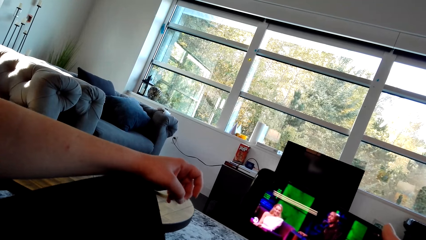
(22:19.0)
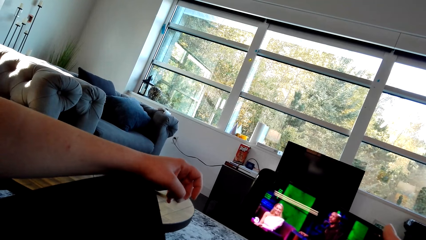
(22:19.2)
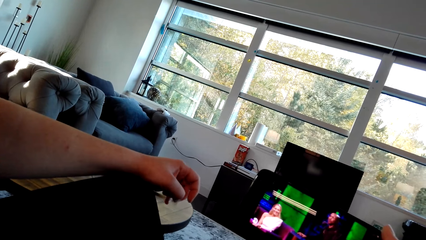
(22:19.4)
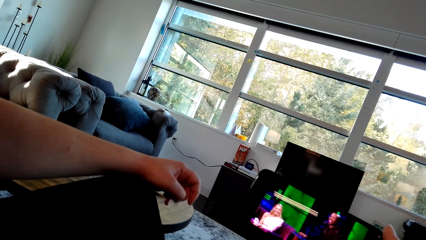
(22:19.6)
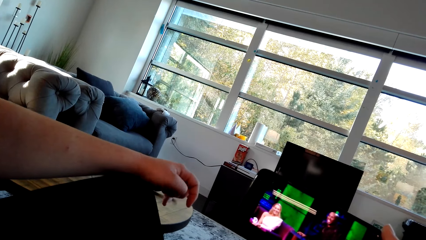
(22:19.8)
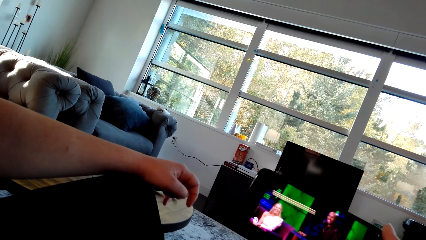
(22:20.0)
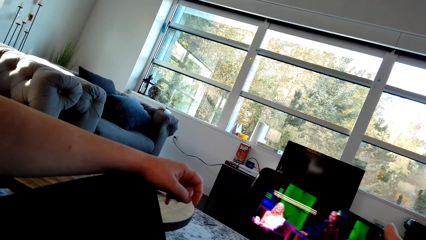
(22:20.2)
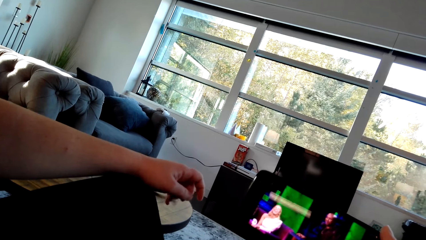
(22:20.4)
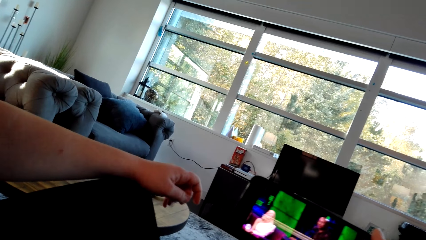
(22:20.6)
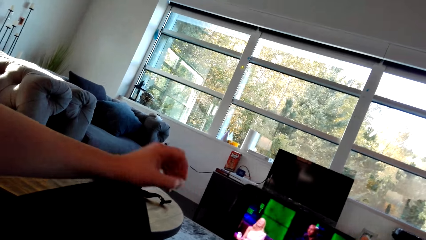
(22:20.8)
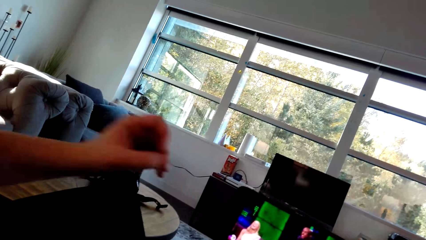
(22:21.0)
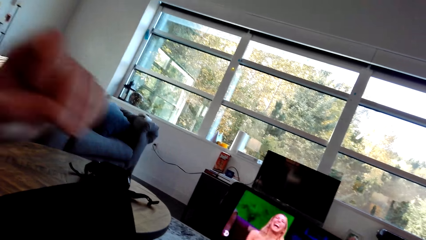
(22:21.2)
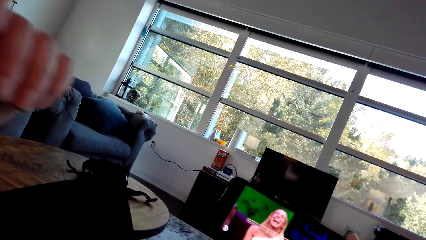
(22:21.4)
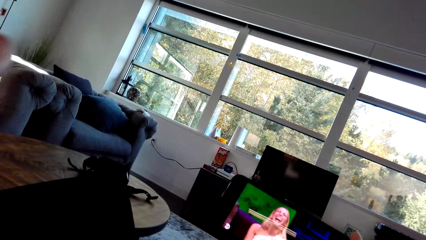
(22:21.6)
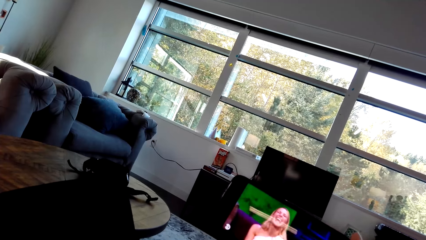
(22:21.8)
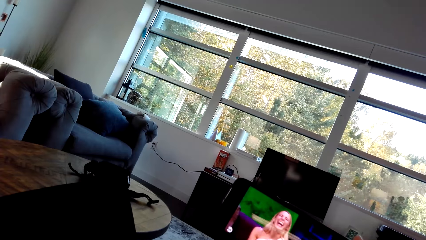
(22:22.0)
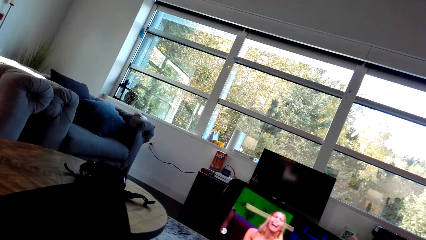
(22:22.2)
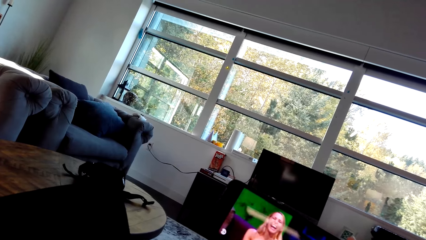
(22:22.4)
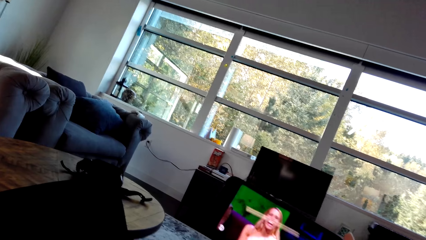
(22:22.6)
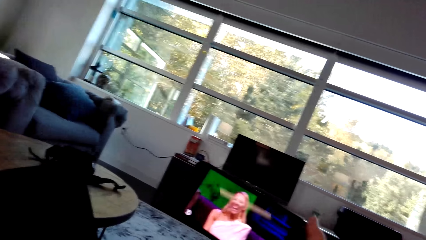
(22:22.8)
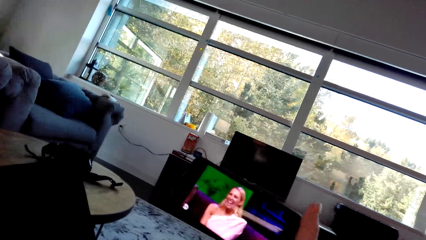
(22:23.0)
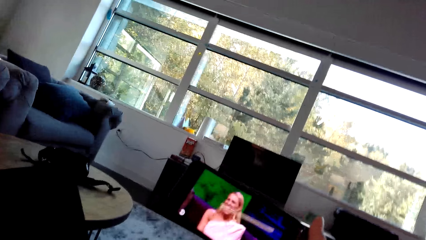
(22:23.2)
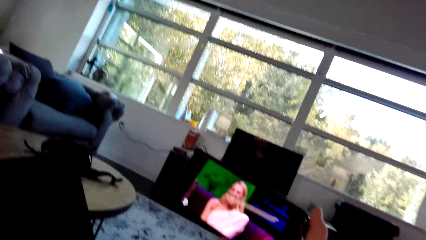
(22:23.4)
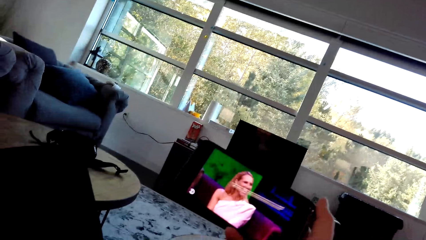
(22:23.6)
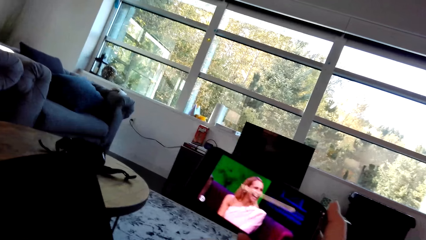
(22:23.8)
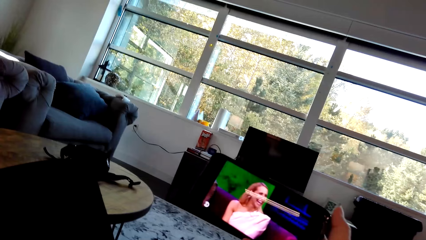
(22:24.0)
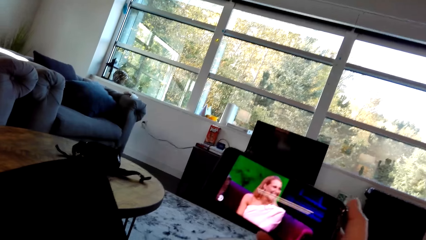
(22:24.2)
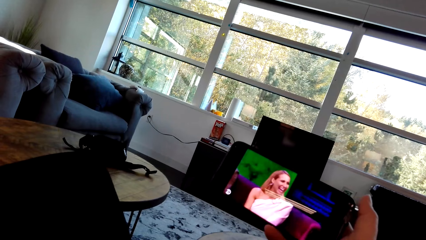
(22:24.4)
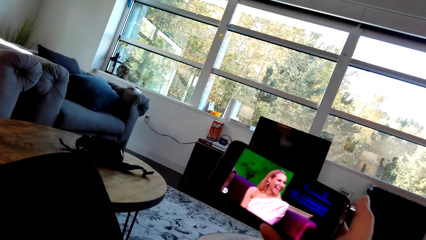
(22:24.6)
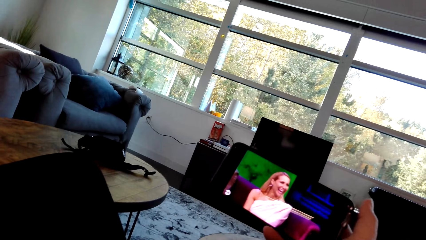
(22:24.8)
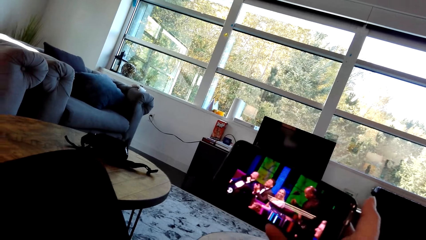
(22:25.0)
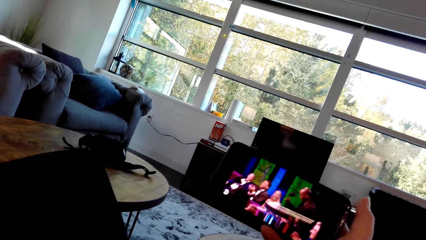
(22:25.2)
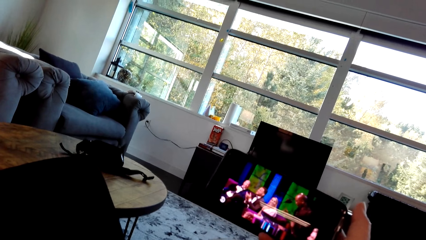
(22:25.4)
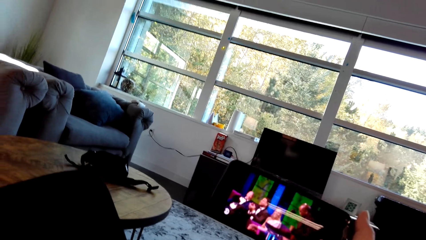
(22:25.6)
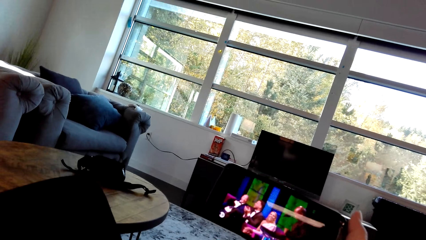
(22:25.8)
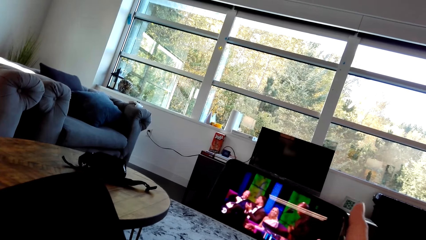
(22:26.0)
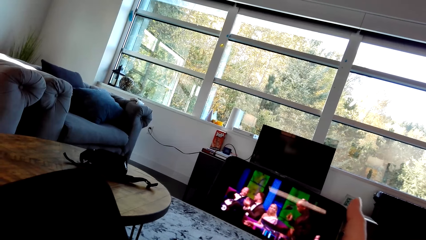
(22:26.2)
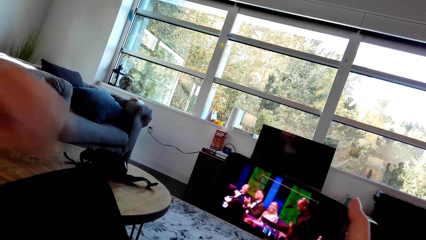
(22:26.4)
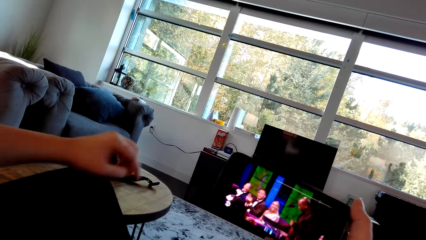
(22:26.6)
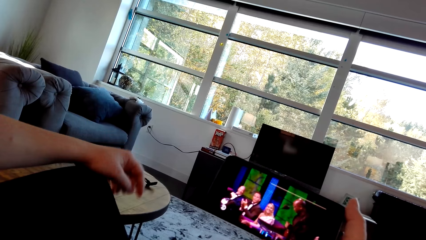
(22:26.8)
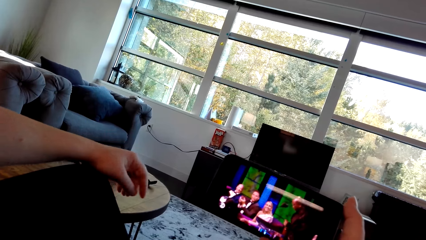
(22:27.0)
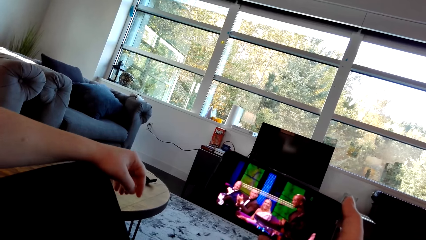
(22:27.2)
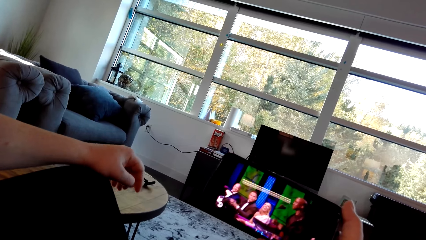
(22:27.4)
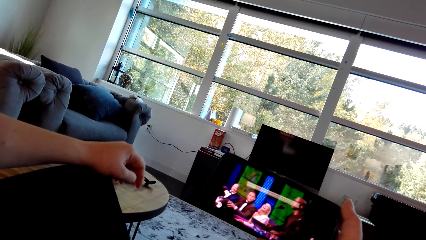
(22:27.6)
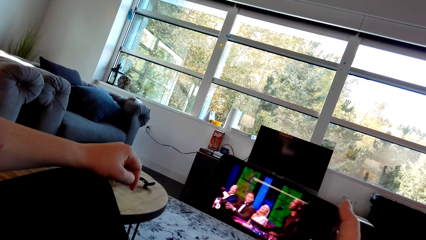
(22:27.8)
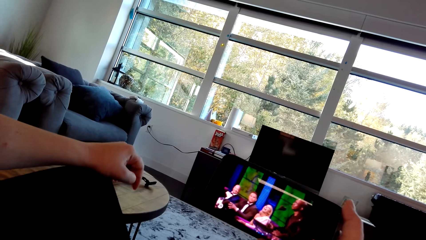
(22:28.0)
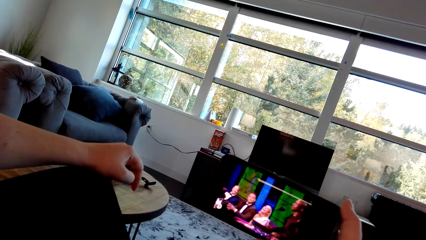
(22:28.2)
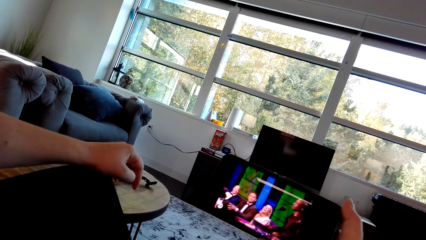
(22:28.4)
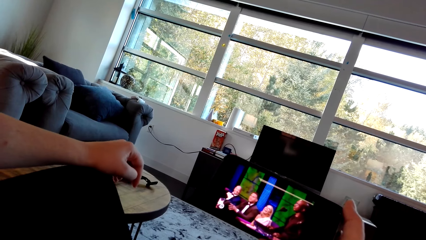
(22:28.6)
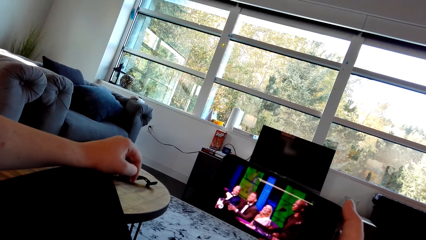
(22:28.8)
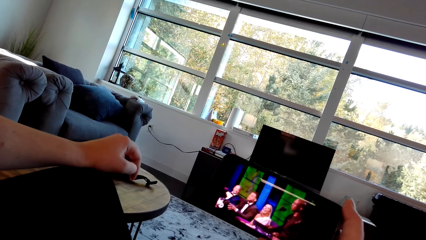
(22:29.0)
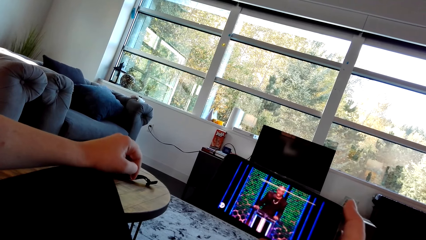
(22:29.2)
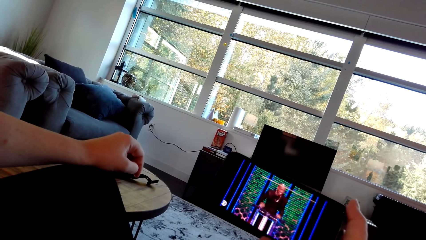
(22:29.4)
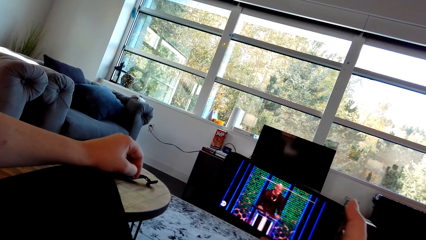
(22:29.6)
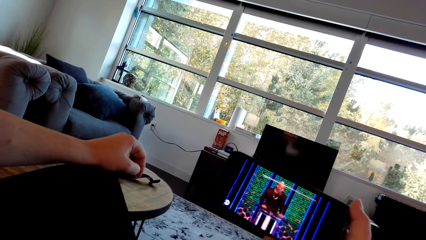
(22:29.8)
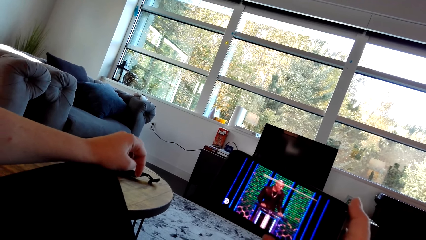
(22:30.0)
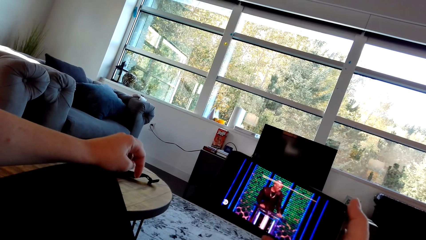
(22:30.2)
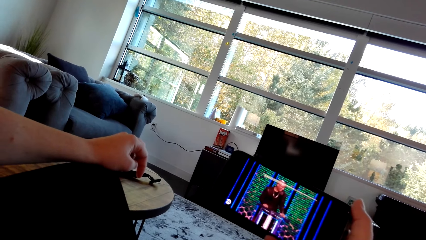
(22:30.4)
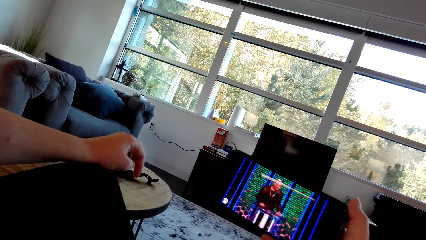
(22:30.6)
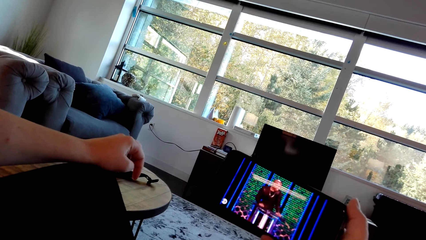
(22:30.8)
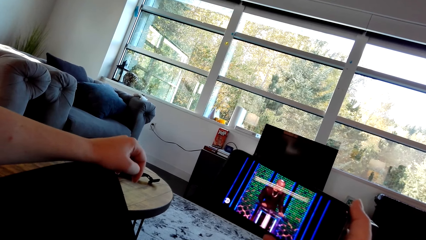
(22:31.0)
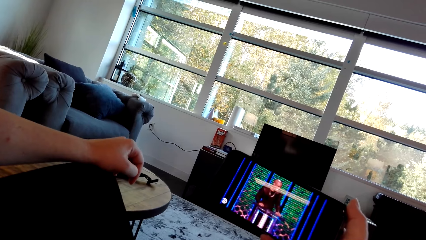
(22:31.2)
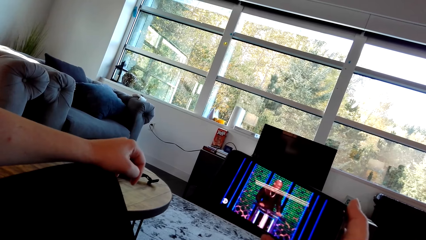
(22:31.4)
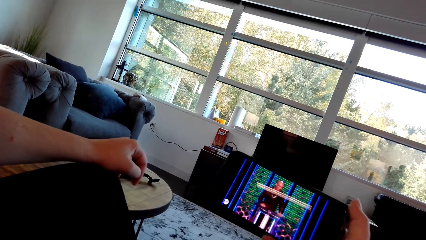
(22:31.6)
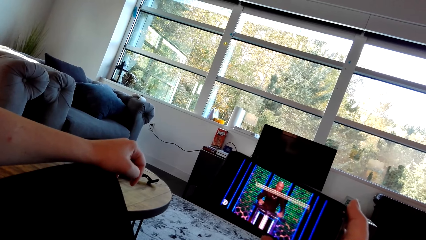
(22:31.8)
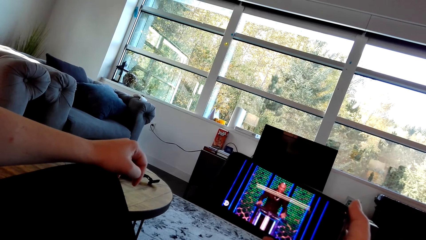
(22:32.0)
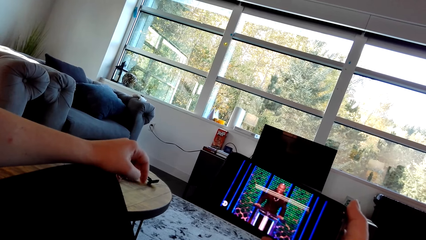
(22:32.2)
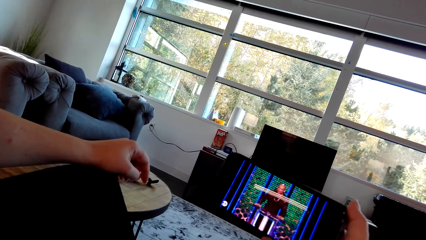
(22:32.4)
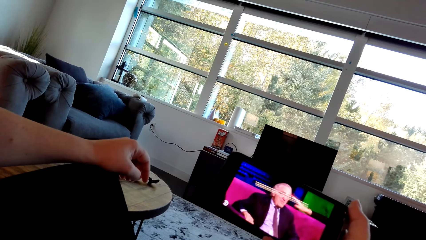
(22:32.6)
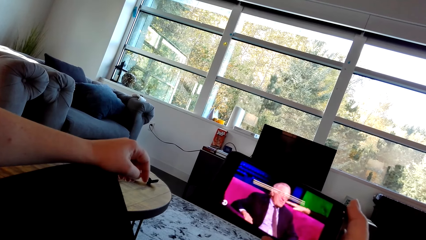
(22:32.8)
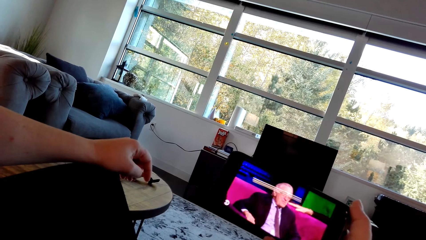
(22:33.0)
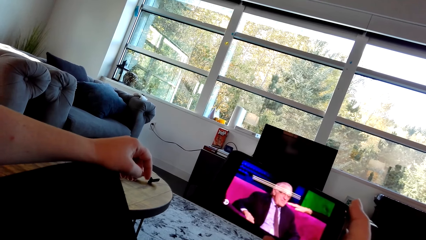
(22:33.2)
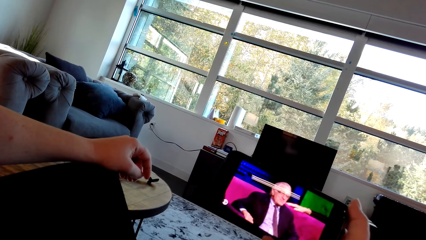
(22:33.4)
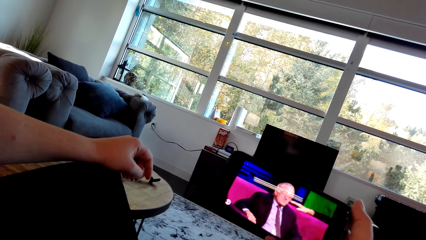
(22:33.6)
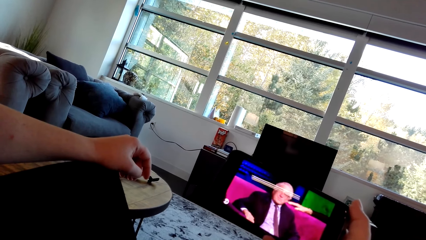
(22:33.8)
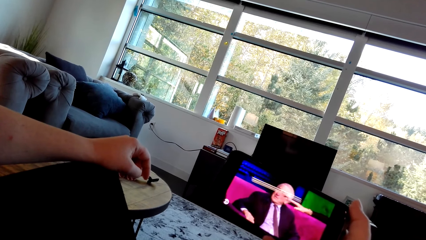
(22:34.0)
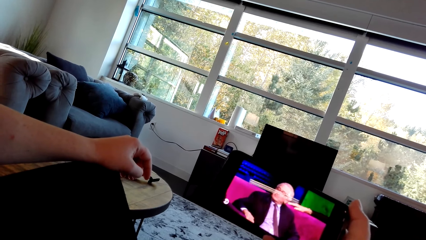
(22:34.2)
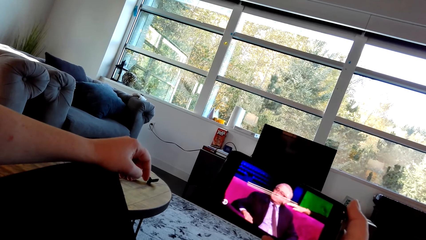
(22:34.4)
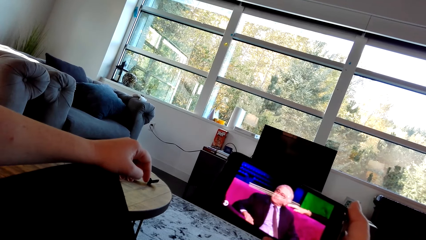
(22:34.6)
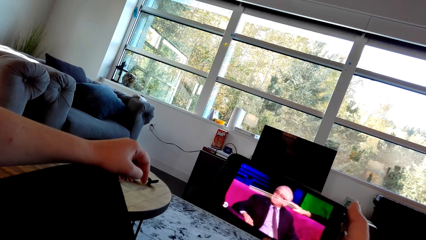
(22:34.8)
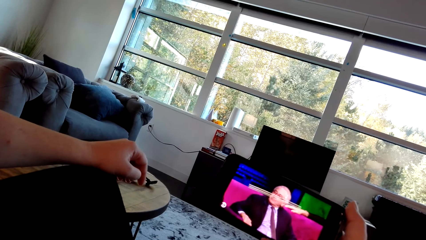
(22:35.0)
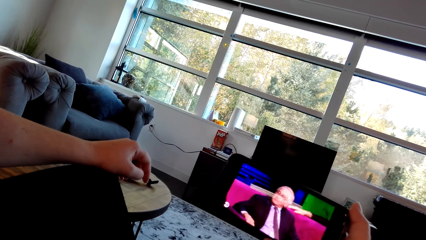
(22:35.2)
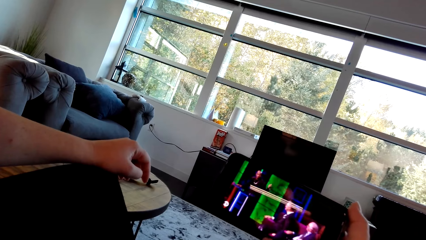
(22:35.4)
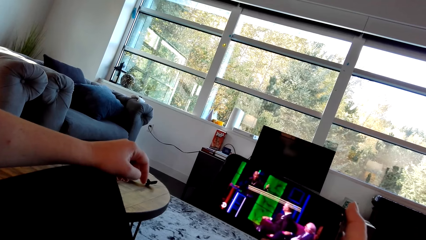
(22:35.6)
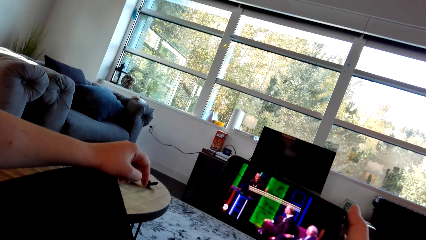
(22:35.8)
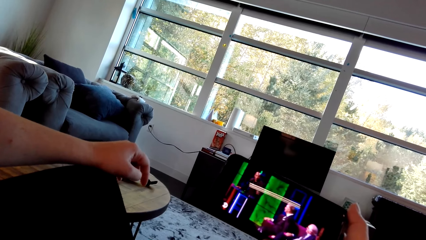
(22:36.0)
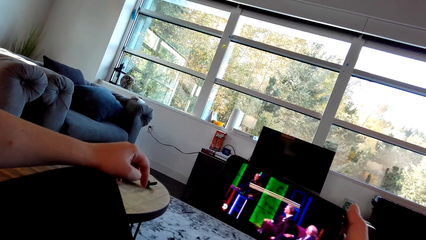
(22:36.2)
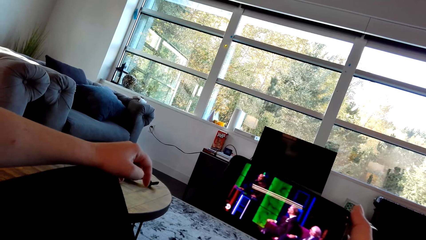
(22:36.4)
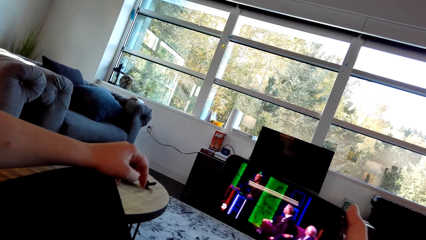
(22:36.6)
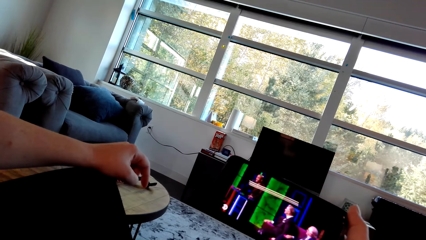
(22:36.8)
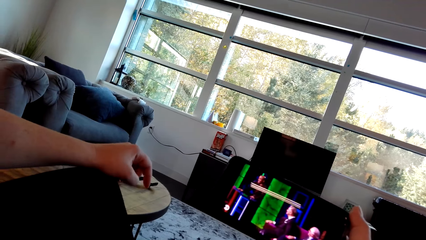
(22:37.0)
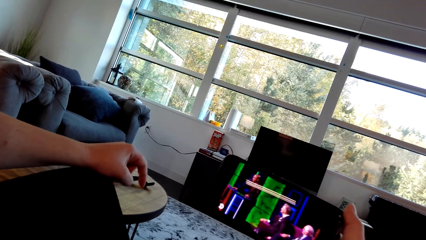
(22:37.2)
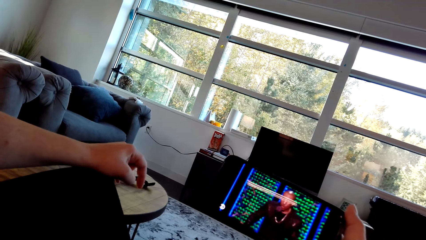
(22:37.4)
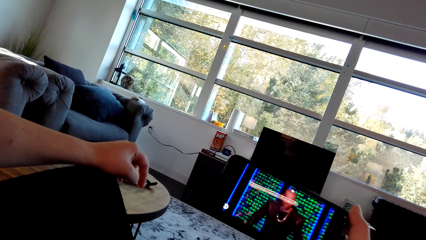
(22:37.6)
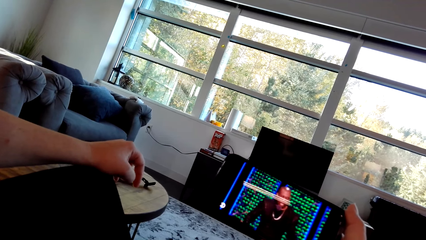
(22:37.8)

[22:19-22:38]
A person lifts a hand. The person touches something. The person adjusts a hand. The person stares at the mobile phone.
